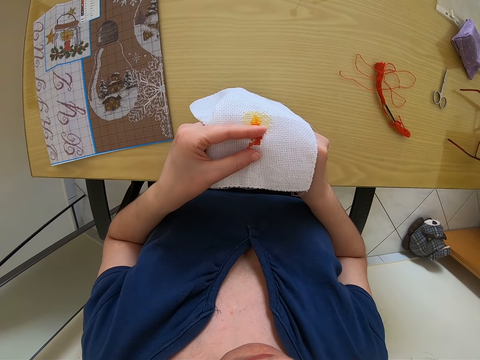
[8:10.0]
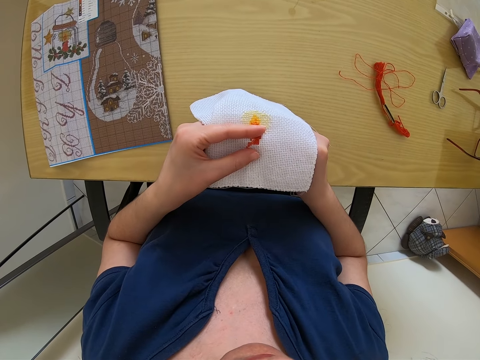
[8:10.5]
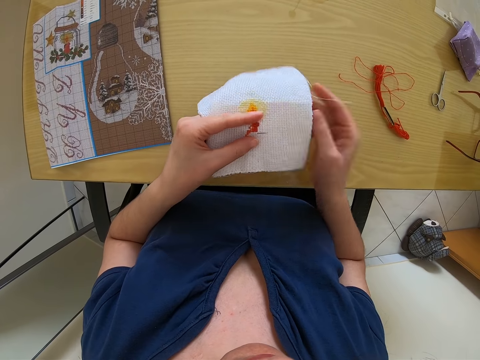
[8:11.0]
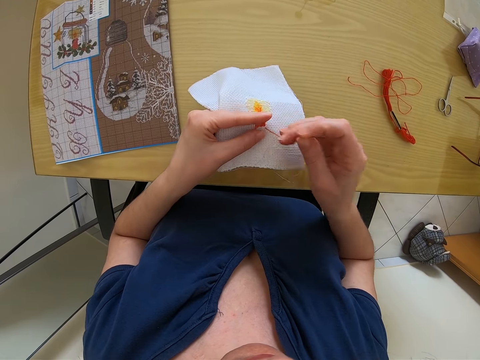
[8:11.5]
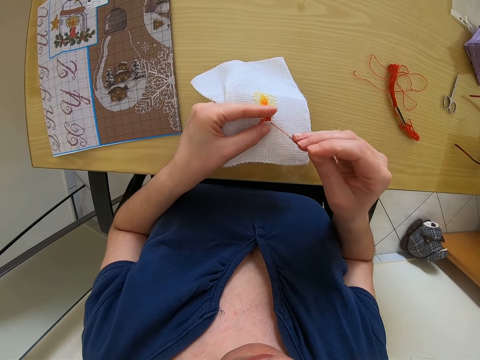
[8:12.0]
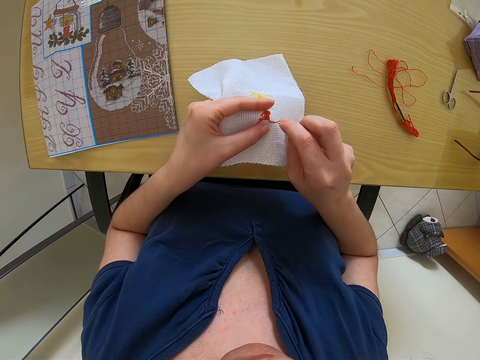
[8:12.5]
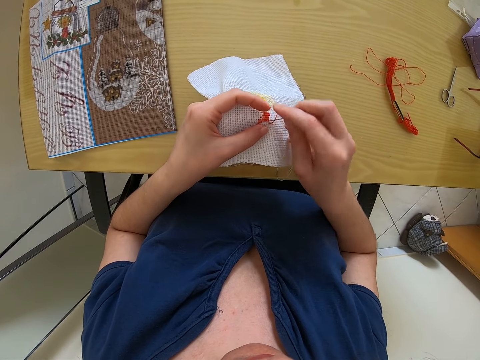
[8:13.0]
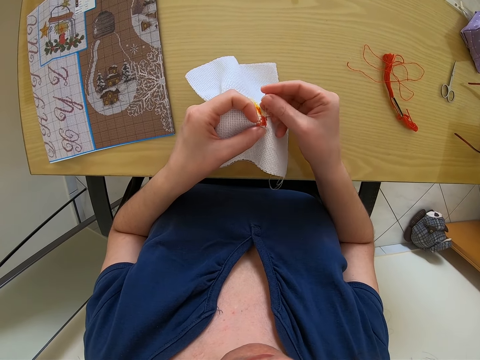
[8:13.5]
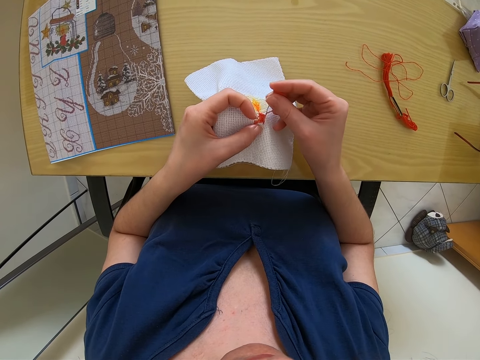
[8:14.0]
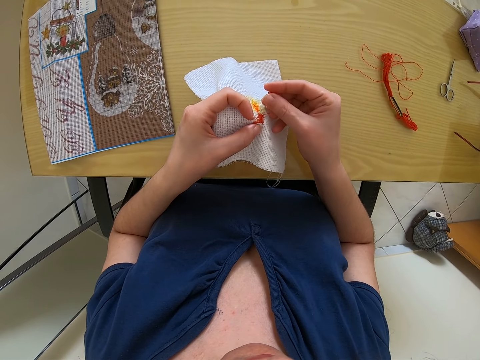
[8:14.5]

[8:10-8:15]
The camera wearer stitches the piece of cloth with the needle in her right hand.

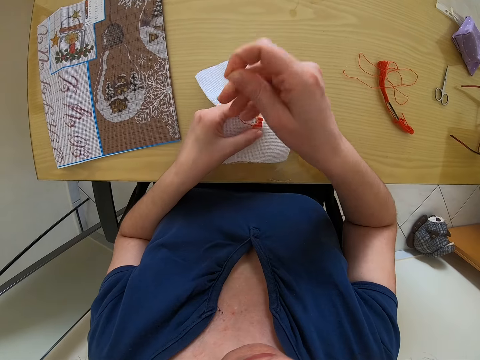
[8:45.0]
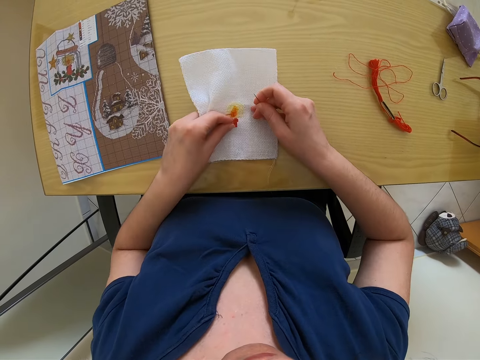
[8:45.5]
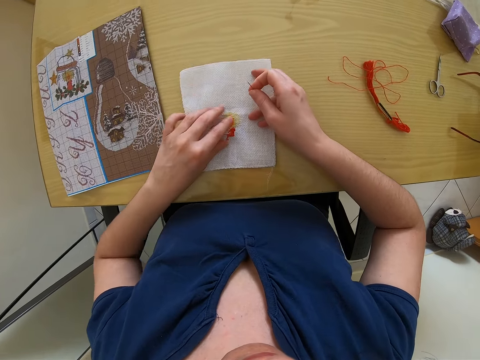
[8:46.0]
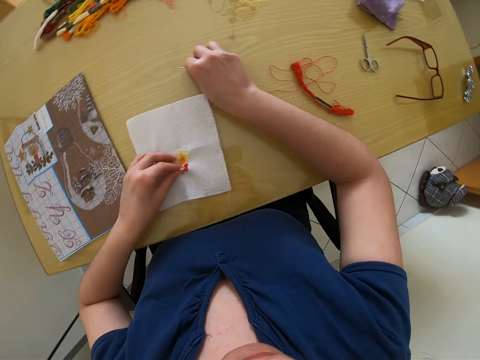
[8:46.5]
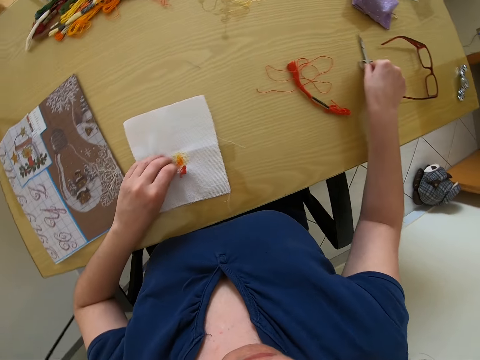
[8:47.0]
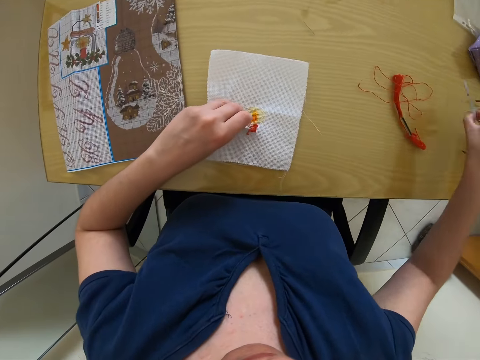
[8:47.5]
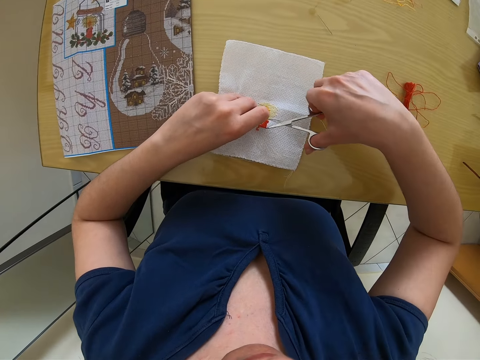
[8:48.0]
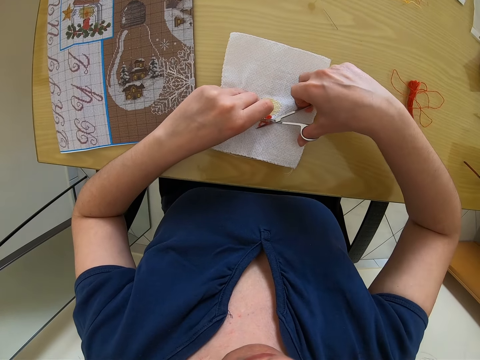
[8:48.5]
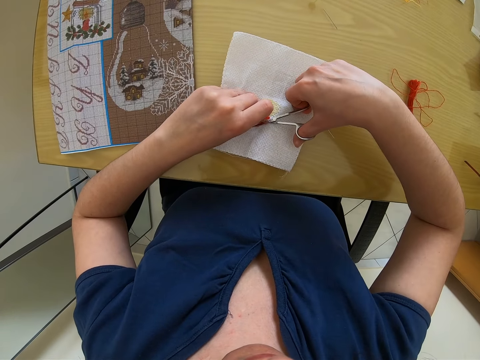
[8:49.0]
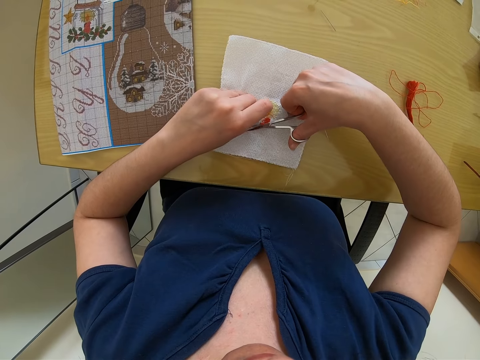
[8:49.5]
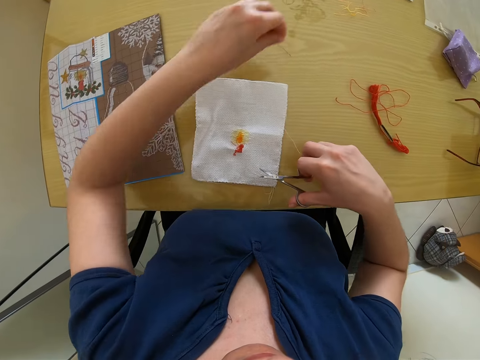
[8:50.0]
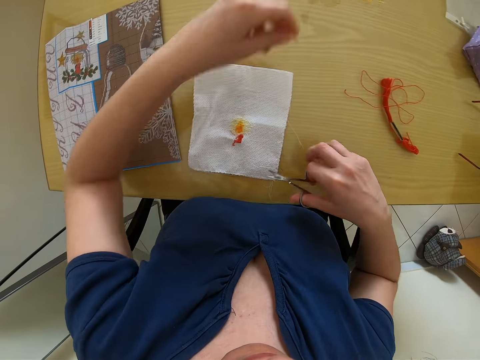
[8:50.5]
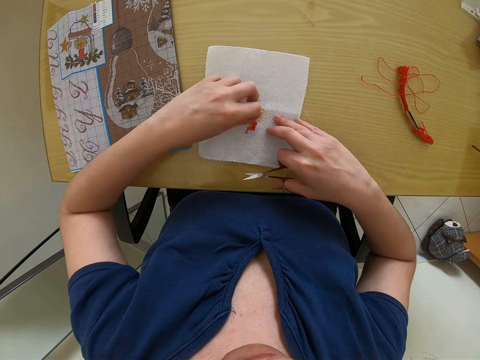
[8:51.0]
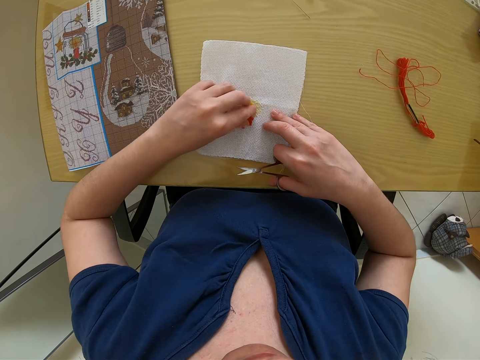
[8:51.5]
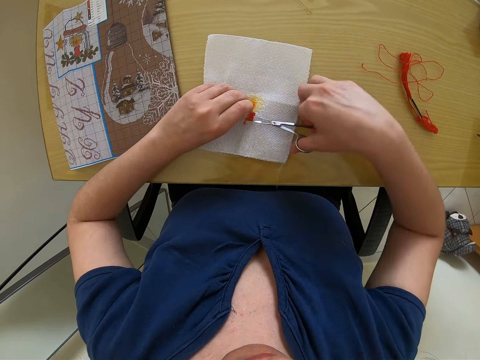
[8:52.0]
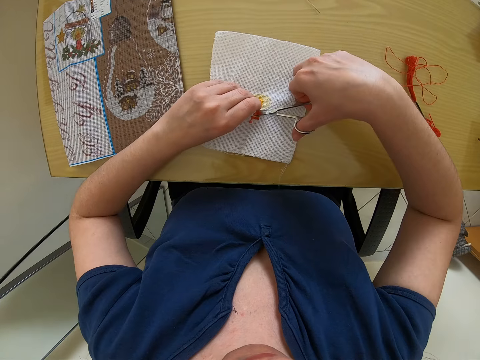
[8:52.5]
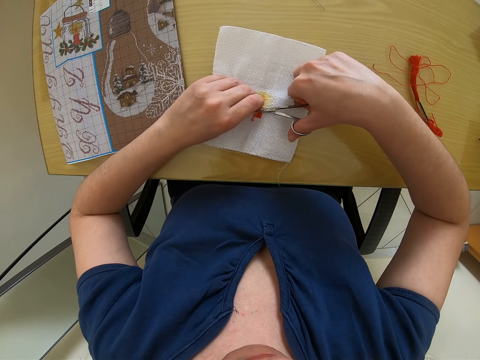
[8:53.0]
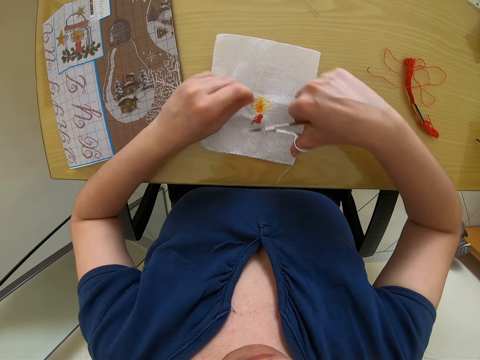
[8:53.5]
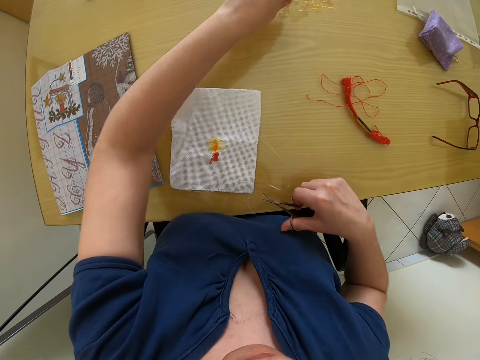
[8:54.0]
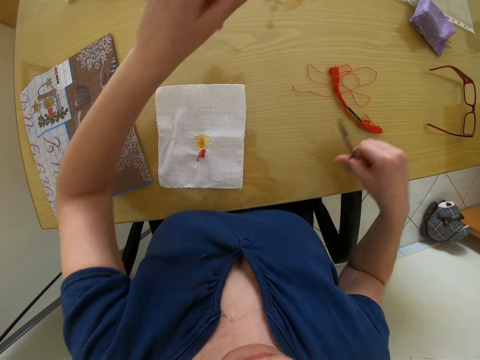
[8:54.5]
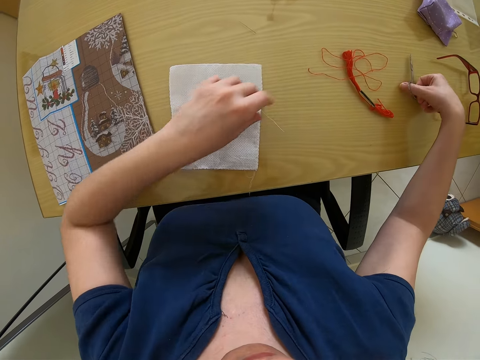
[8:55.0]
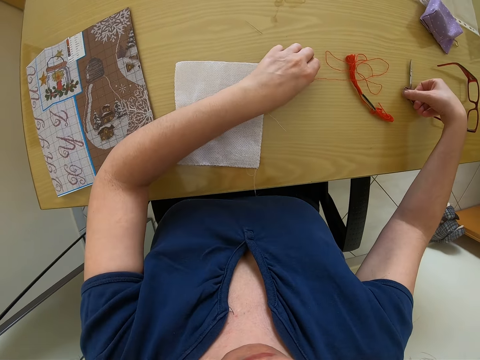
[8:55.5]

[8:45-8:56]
The camera wearer drops the needle in her right hand on the table. She picks the scissors from the table with her right hand. She cuts the thread with the scissors in her right hand. She drops the scissors in her right hand on the table. She picks the thread from the table with her left hand.

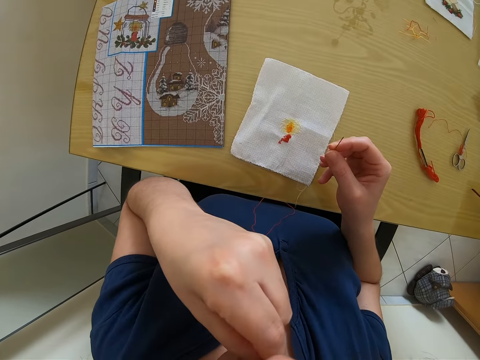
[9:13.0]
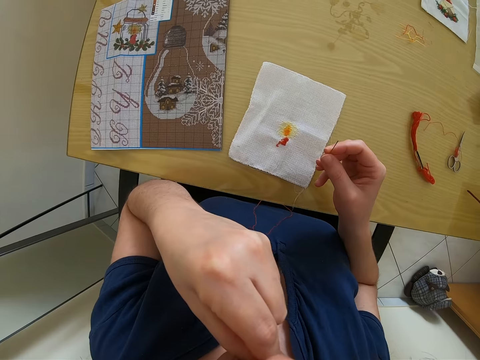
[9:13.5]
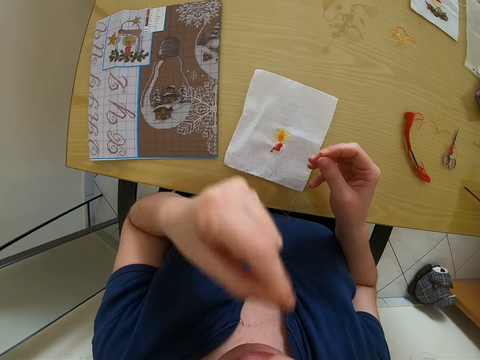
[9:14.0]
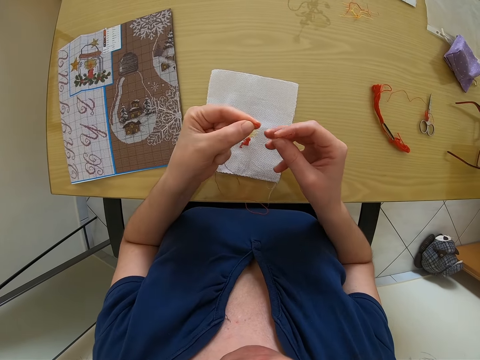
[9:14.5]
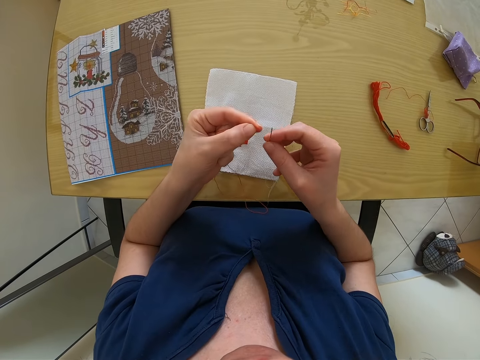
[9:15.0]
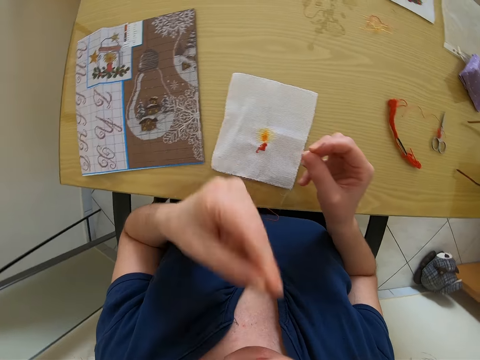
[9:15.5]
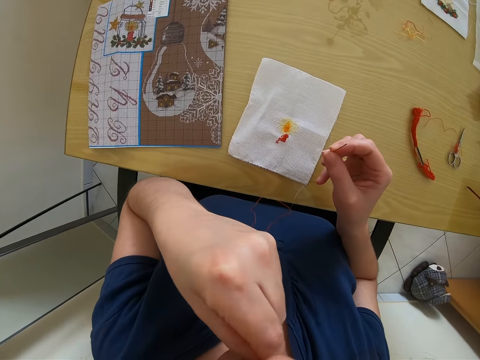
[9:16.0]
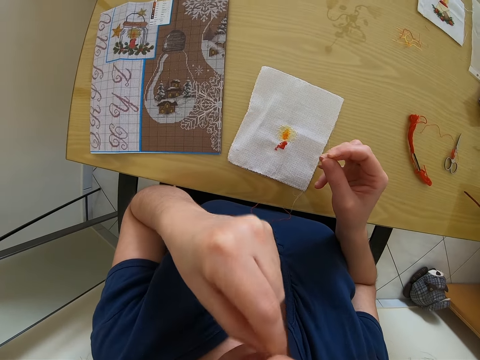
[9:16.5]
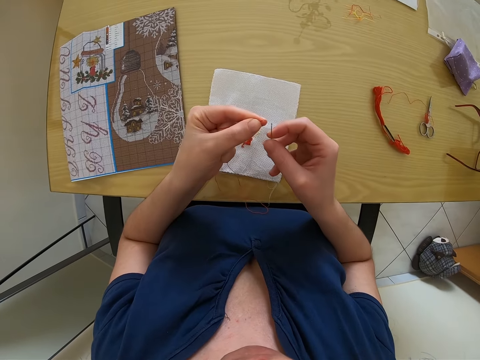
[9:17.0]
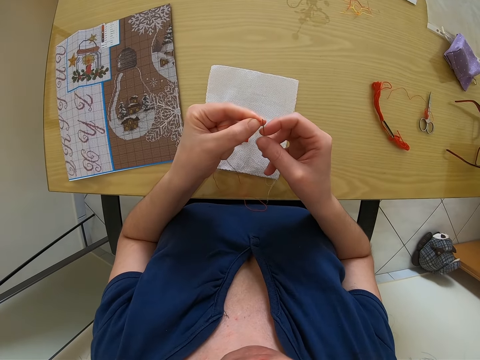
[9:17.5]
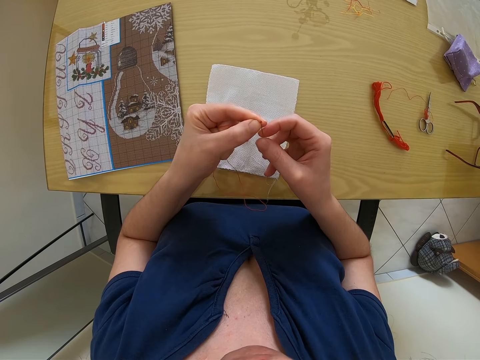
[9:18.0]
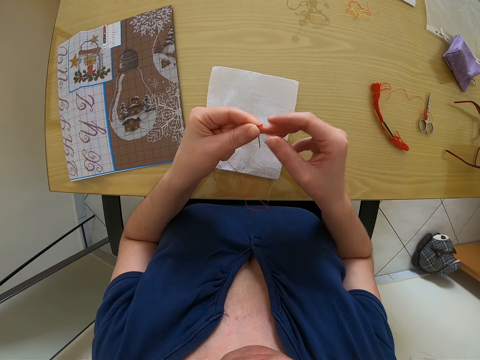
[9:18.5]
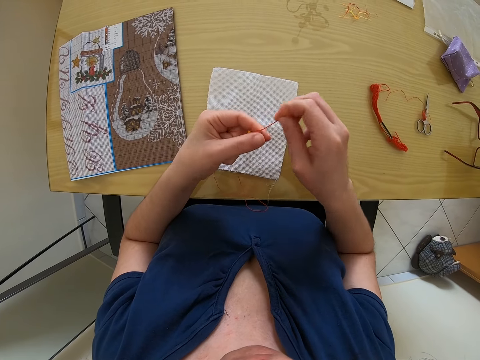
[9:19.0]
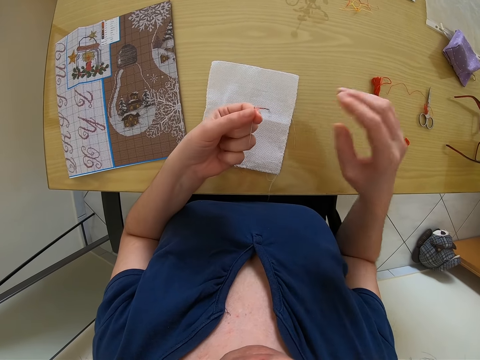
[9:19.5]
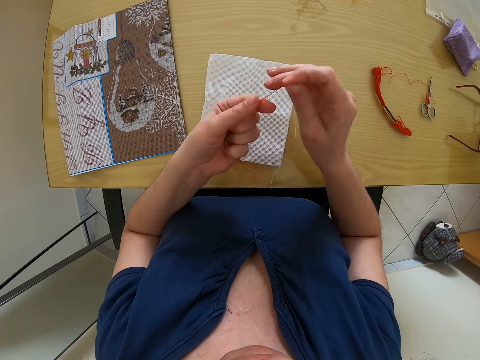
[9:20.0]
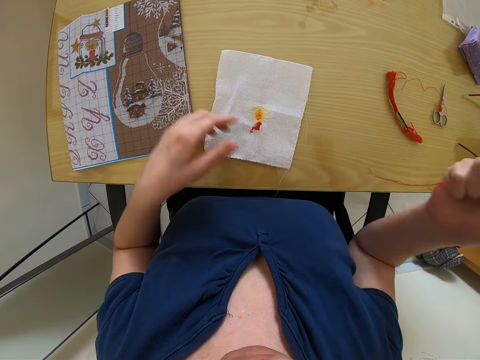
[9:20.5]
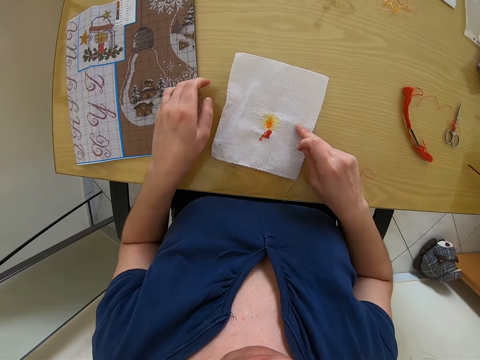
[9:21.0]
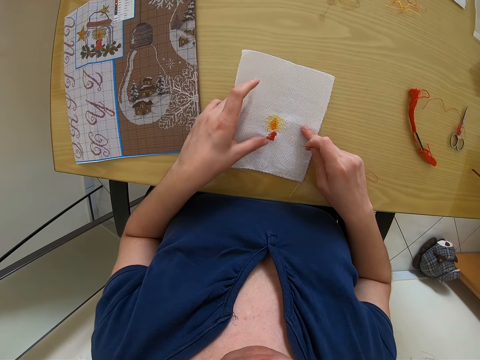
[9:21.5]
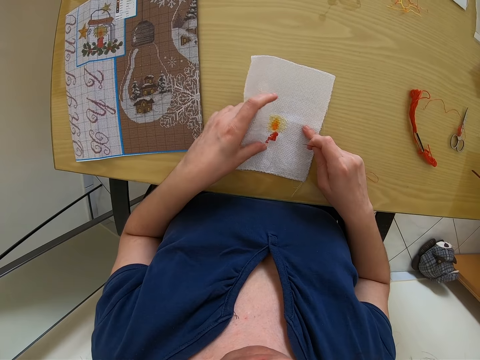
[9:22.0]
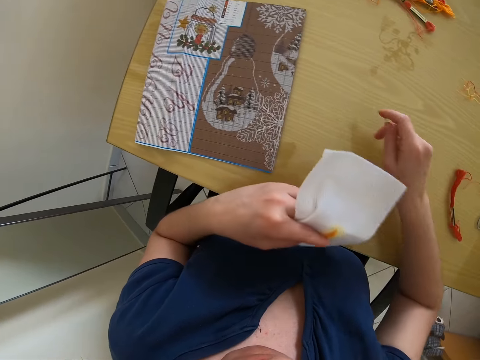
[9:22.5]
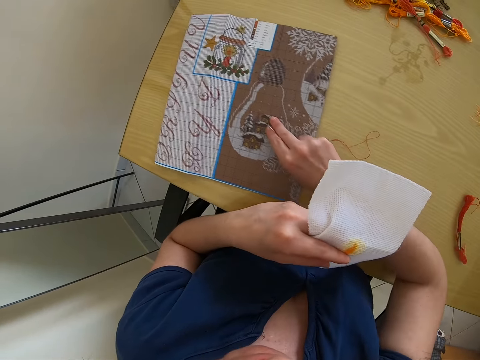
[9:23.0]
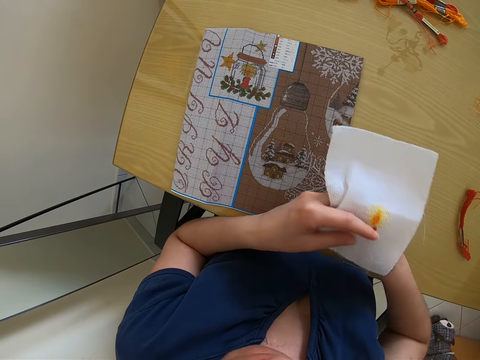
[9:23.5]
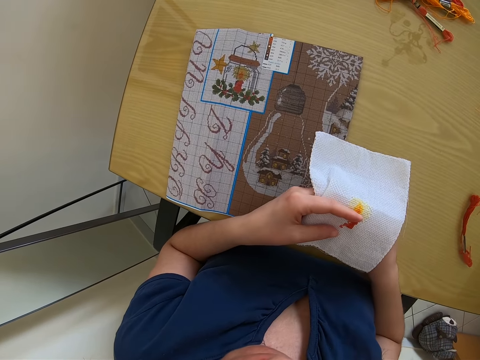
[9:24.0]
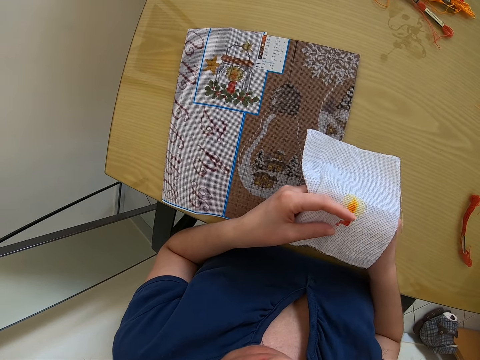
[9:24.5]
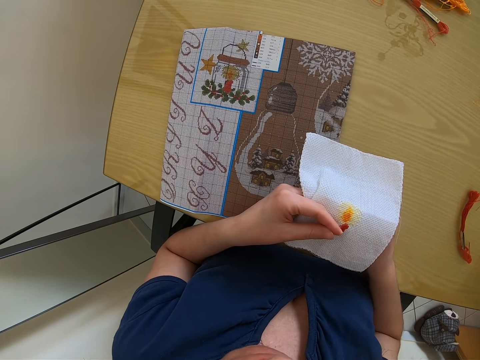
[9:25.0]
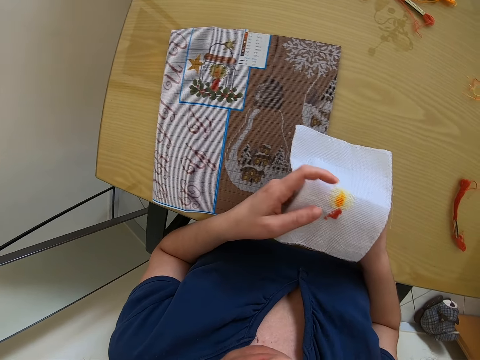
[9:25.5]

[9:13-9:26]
The camera wearer threads the needle with both hands. She puts the red thread in her left hand in her mouth. She passes the red thread in her left hand into the needle in her right hand. She removes the thread from her mouth. She pulls the thread. She holds the threaded needle in her right hand. She picks up a white fabric from on top of the desk with her left hand. She touches the fabric. She drags a brown fabric on the desk with her right hand.
